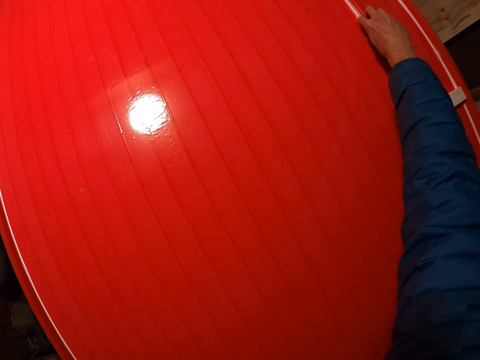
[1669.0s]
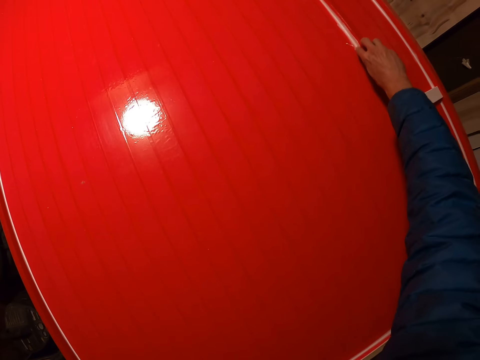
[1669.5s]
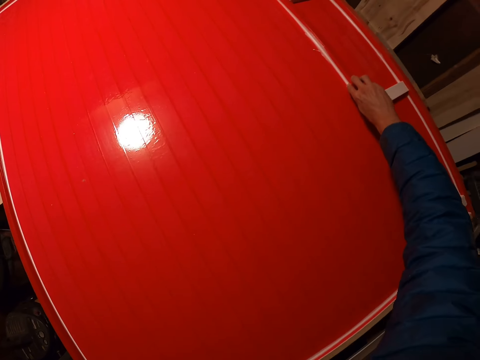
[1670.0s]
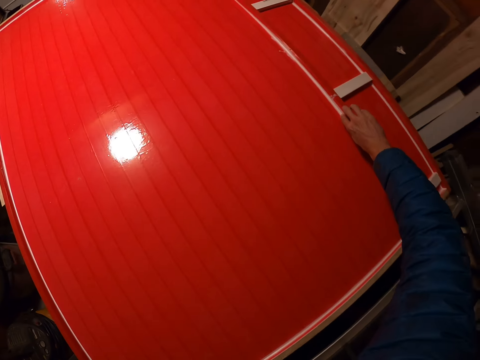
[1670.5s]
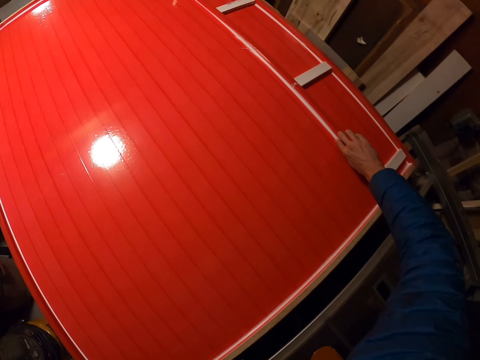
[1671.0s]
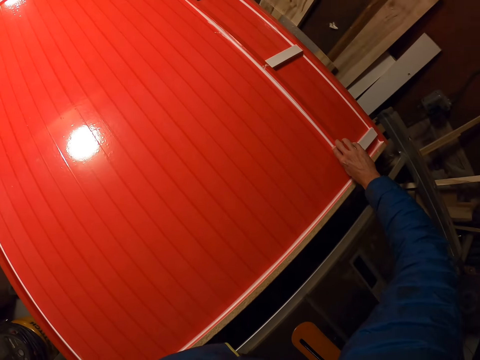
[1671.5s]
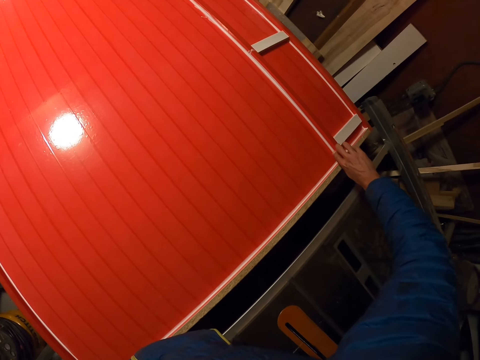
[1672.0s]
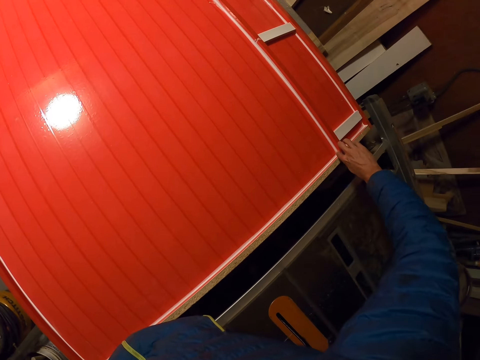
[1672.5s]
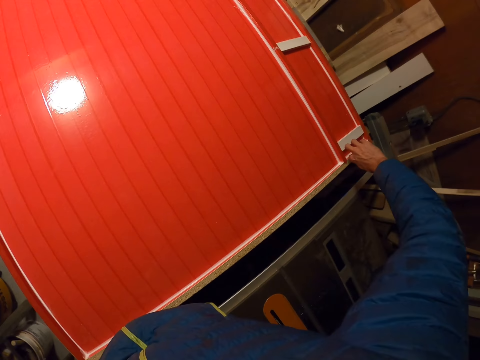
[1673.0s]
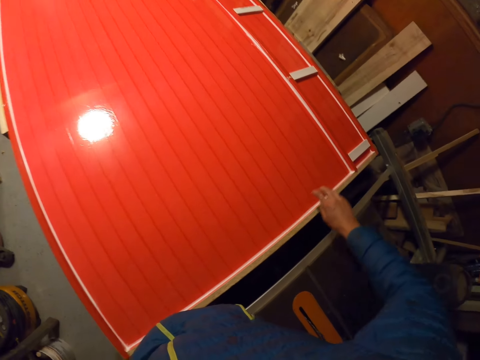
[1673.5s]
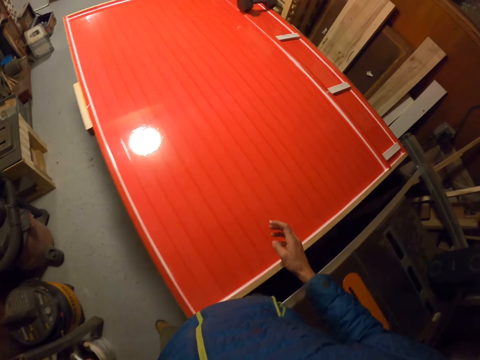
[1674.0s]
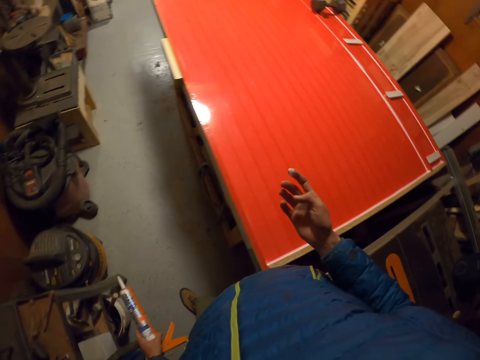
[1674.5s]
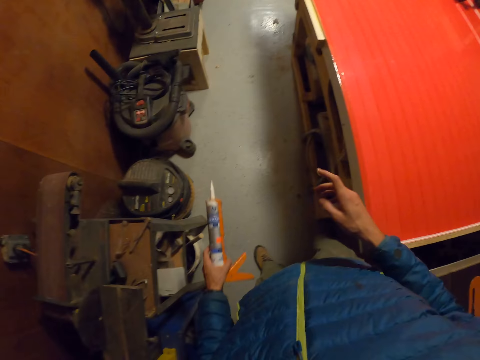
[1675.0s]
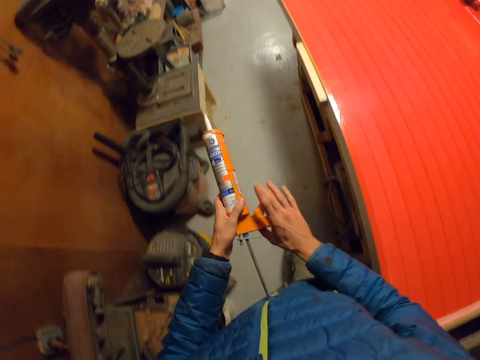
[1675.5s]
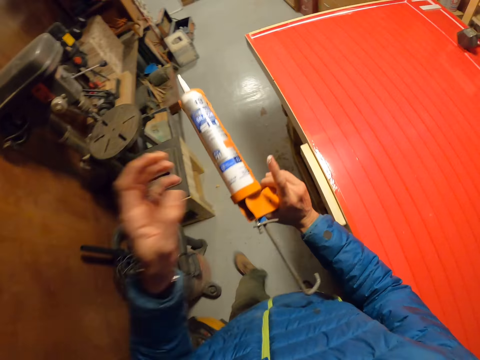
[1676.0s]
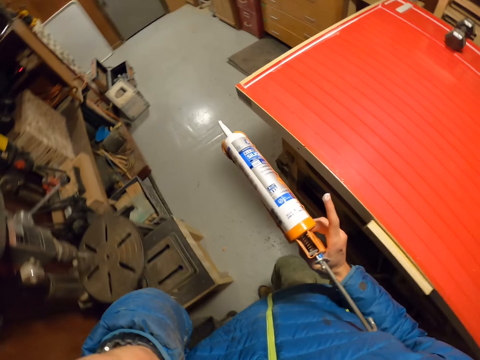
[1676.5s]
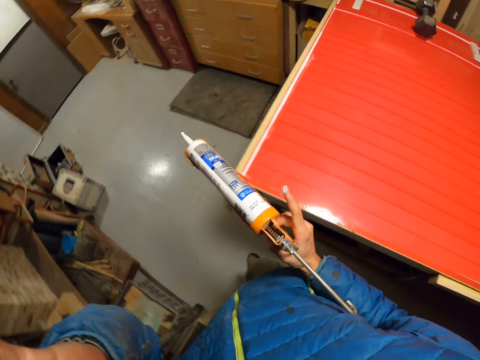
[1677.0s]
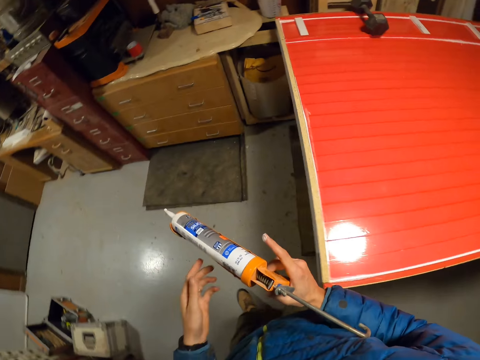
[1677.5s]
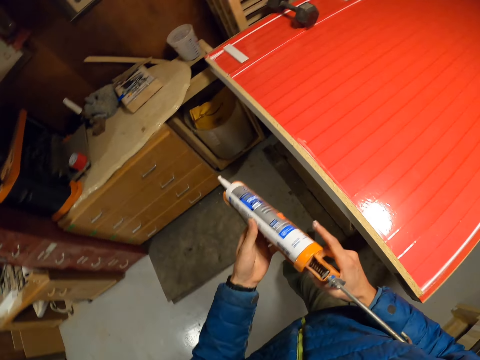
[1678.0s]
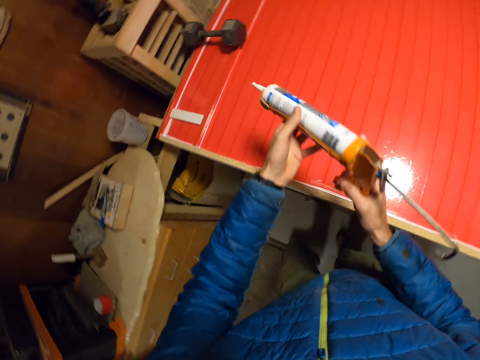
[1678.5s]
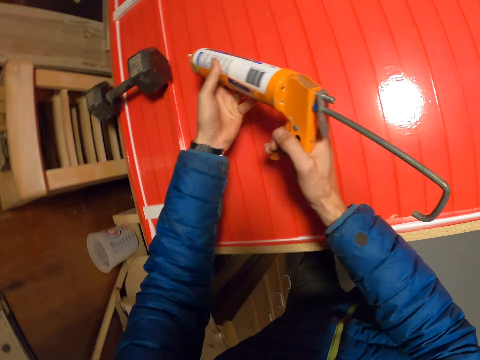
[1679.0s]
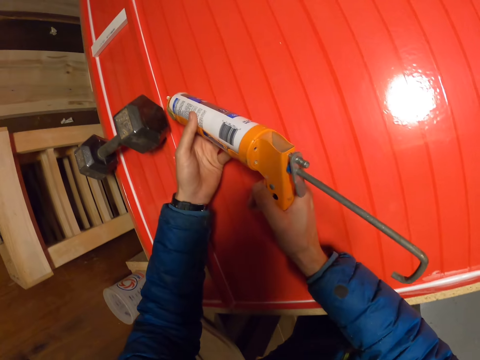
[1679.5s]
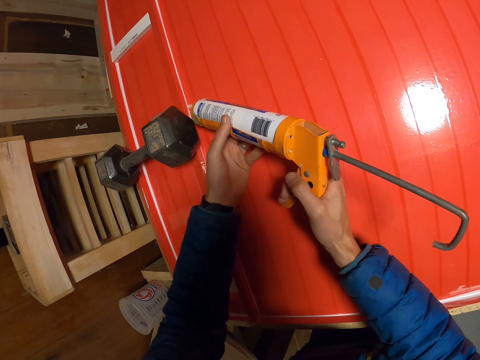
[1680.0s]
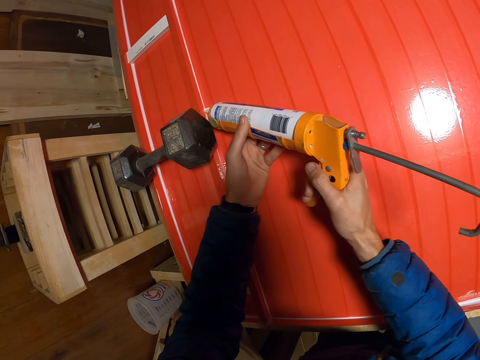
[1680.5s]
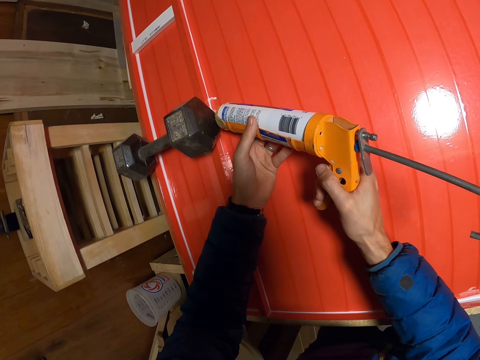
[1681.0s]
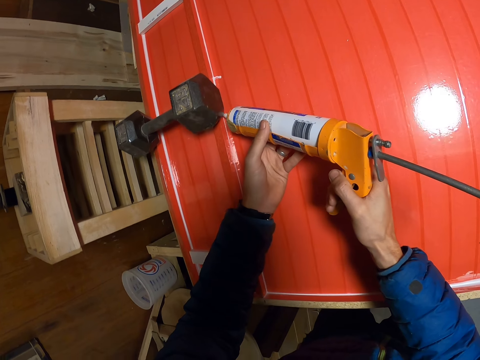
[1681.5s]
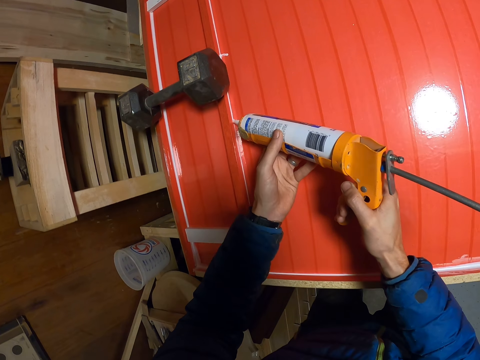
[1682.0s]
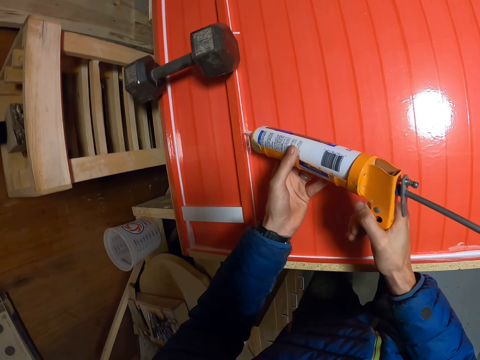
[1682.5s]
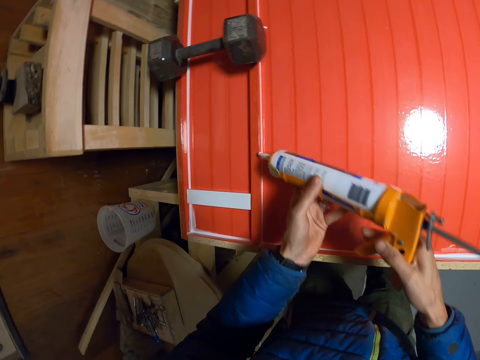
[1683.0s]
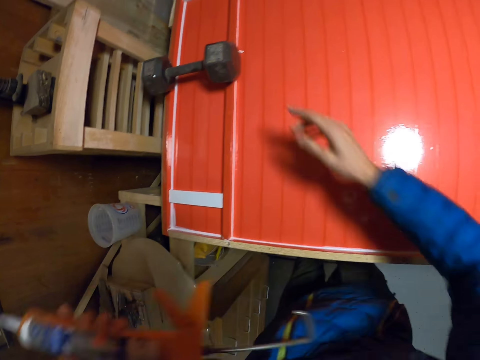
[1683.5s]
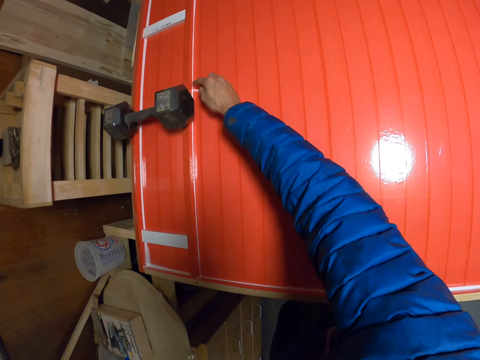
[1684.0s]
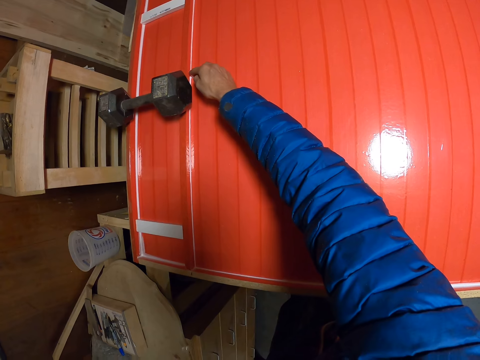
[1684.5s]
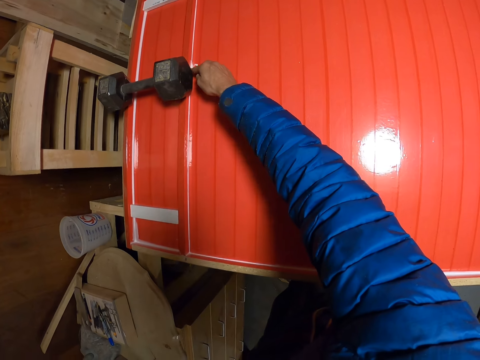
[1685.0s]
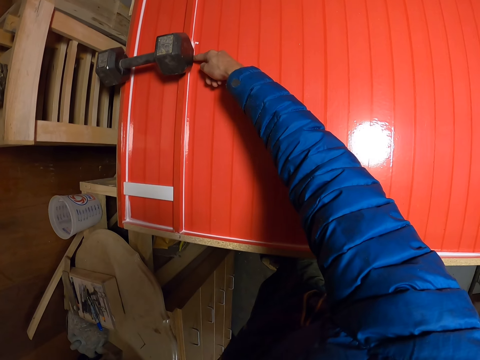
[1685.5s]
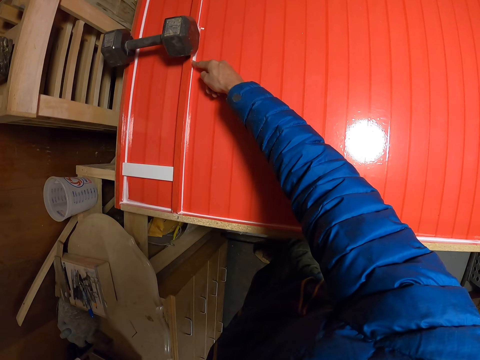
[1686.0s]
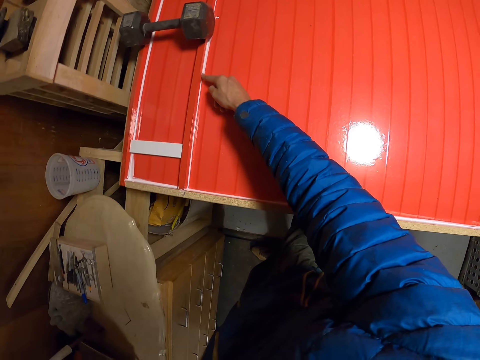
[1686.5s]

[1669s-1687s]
The camera wearer walks round the table to the side of the board. He passes the glue gun to the left hand. He holds the glue gun with his right hand. He touches his face with the right hand. He holds the glue gun with both hands. He applies glue with the glue gun on the long piece of wood on the board. He passes the glue gun to the left hand. He touches the glue. He smoothens the glue on the long piece of wood with the right hand.

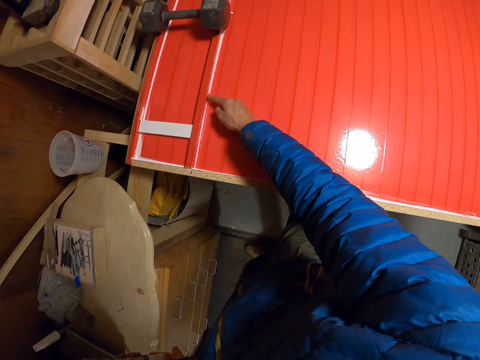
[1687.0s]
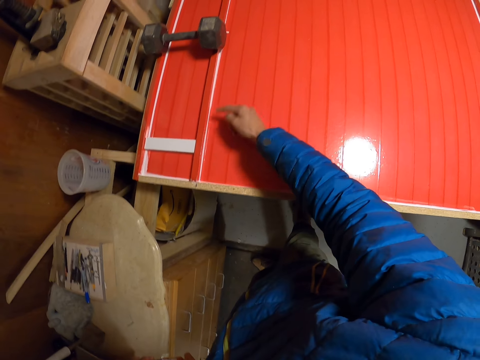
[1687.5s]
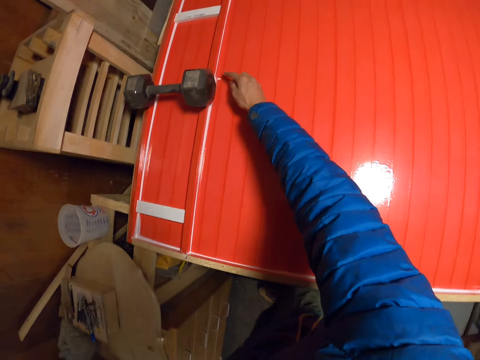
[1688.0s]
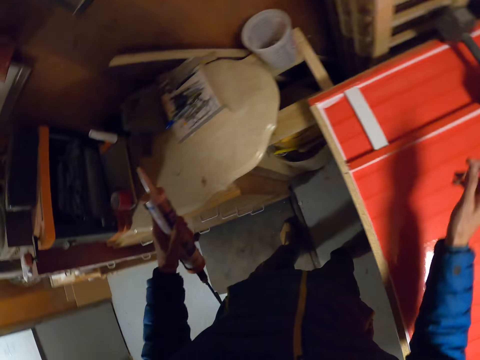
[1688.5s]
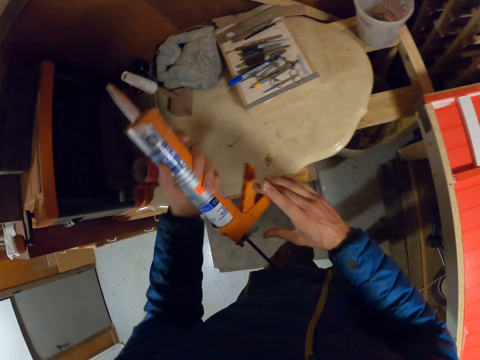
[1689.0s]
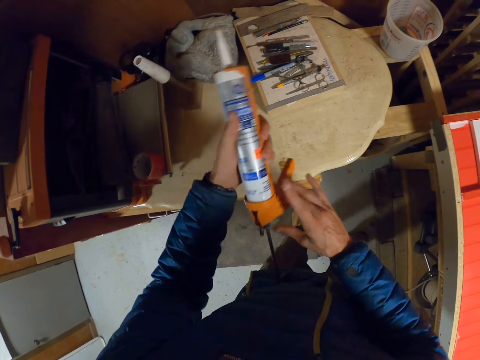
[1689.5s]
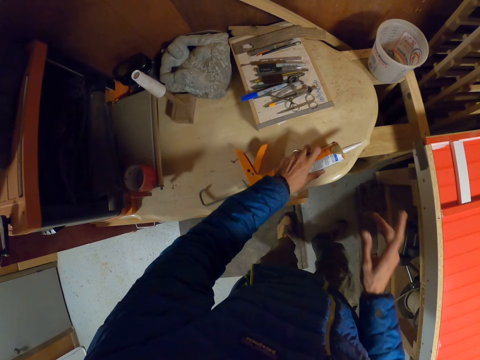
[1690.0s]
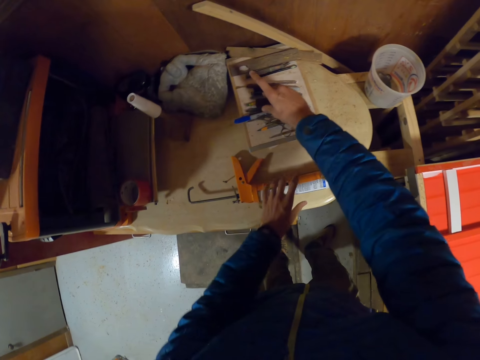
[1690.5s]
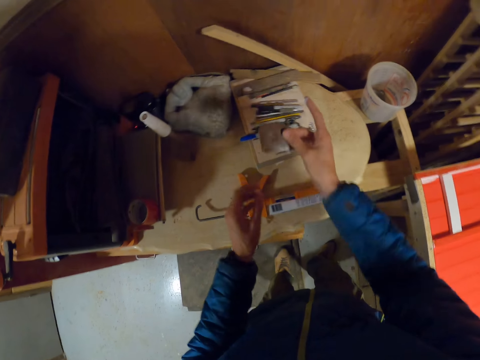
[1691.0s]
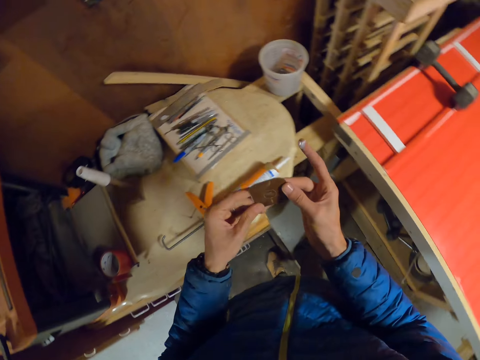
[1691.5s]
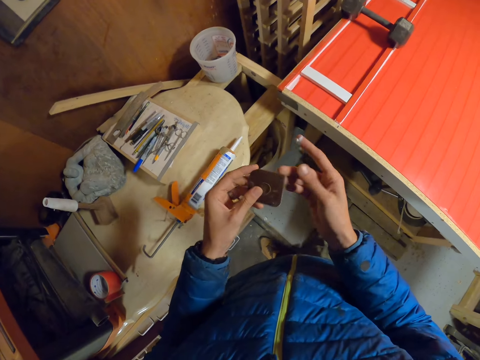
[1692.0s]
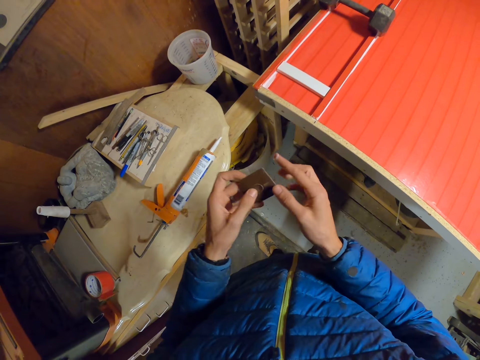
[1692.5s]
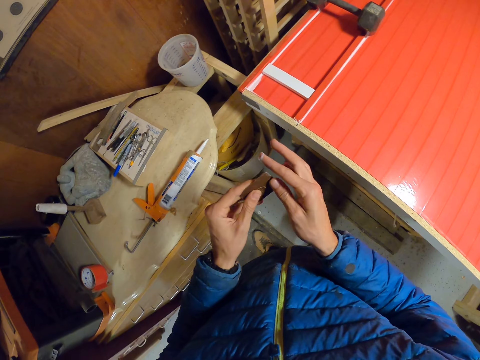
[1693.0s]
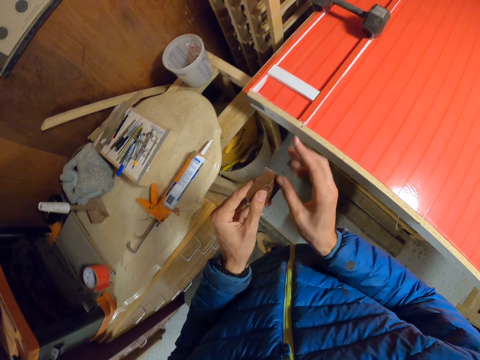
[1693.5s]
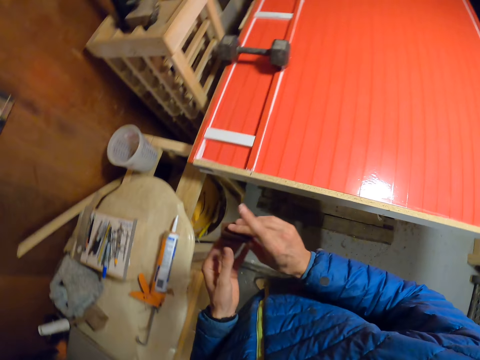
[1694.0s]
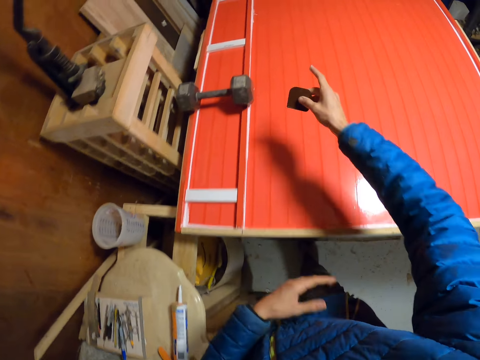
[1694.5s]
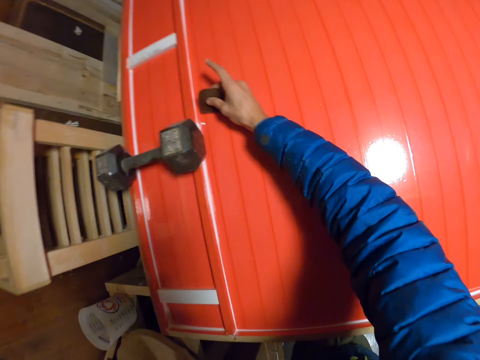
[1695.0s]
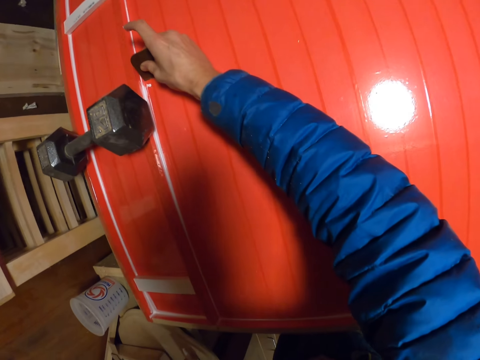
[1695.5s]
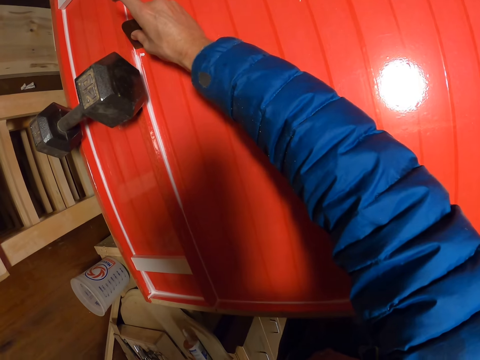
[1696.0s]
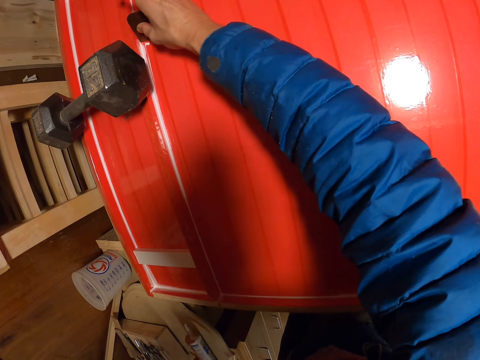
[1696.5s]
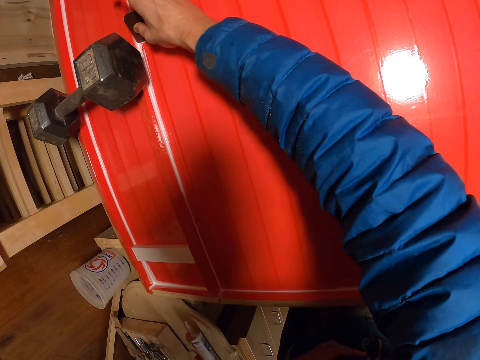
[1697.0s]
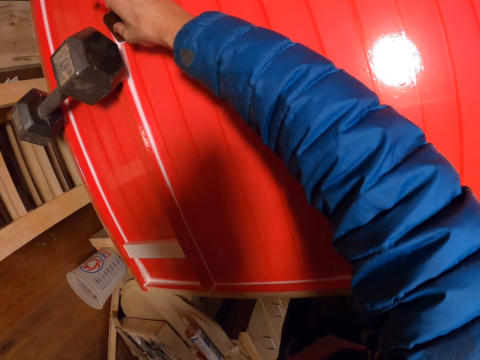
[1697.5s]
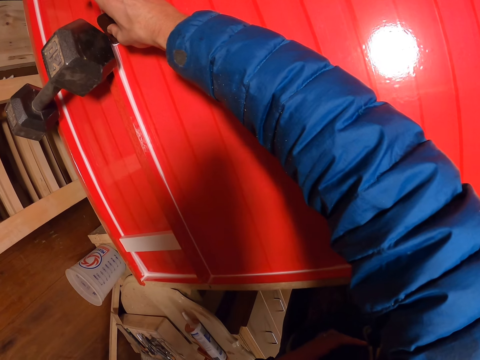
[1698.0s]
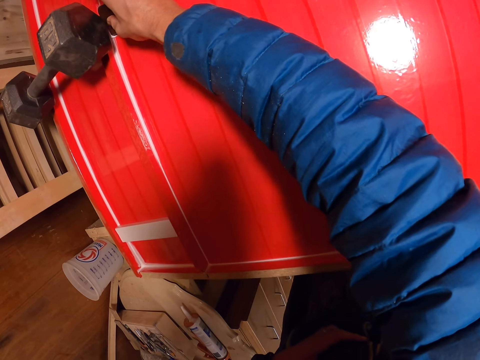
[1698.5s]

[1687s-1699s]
The camera wearer turns left. They drop the glue gun on the drawer top. They pick up a cabinet scraper from the drawer top with the right hand. They pass the cabinet scraper from the drawer top to the left hand. They pass the cabinet scraper to the right hand. They scrape glue on a long piece of wood with the cabinet scraper.
